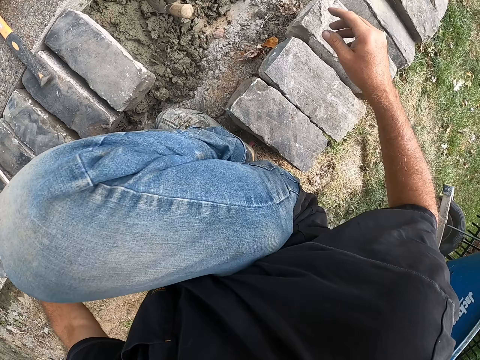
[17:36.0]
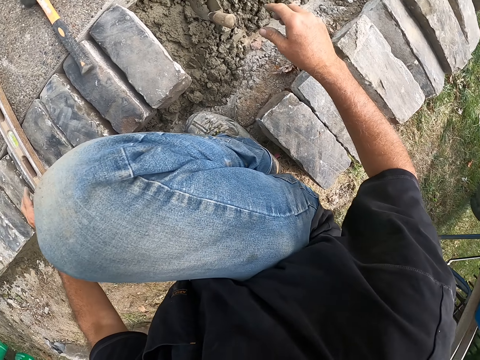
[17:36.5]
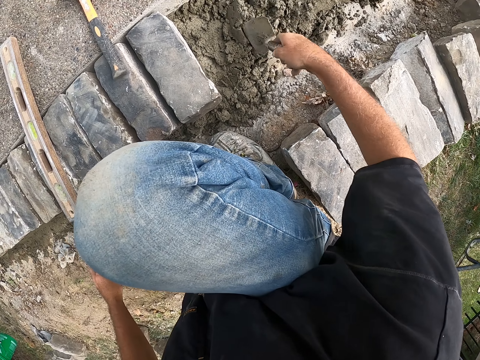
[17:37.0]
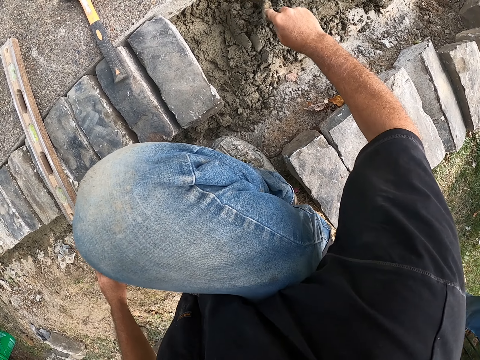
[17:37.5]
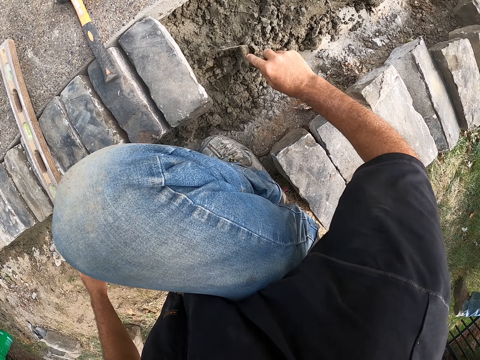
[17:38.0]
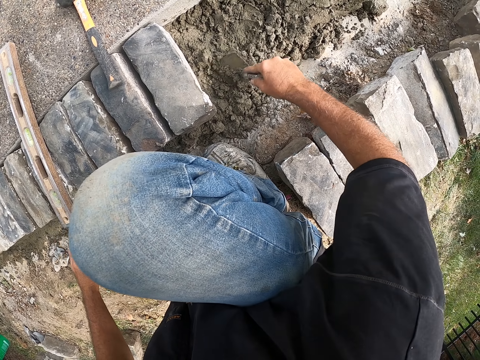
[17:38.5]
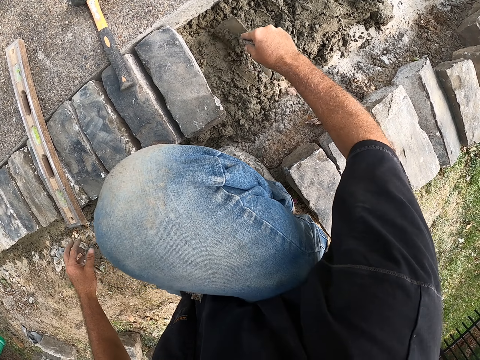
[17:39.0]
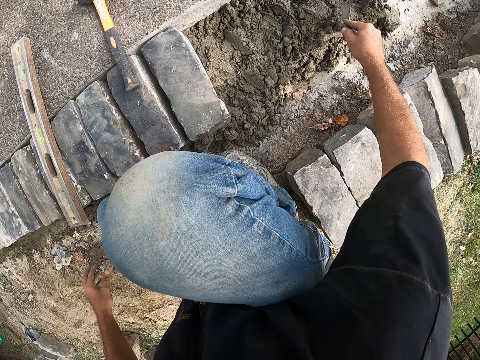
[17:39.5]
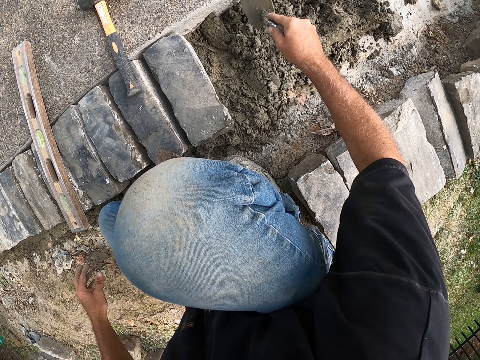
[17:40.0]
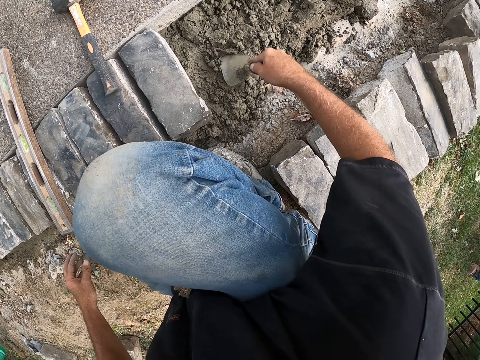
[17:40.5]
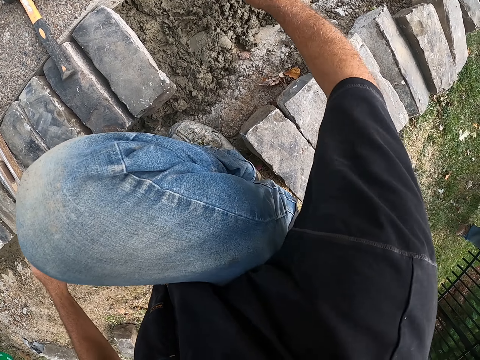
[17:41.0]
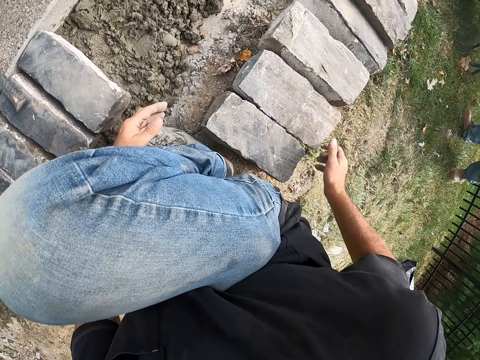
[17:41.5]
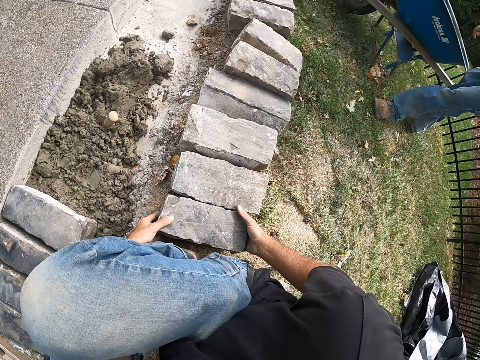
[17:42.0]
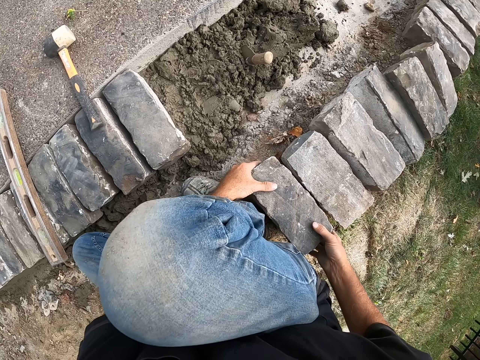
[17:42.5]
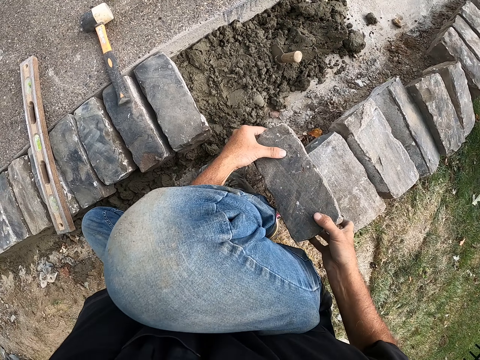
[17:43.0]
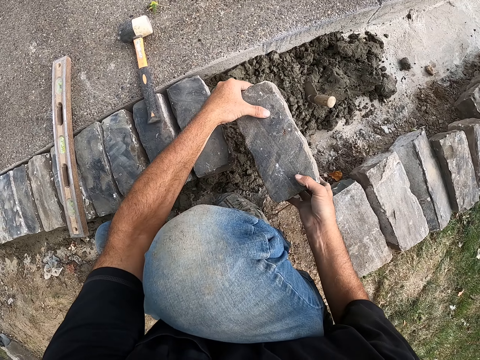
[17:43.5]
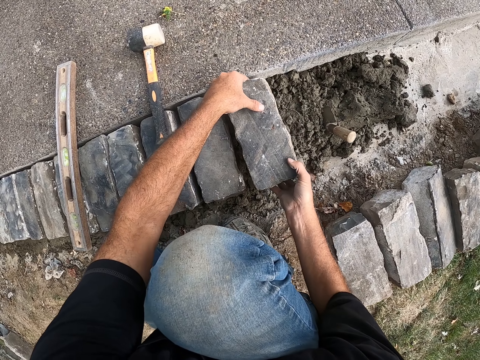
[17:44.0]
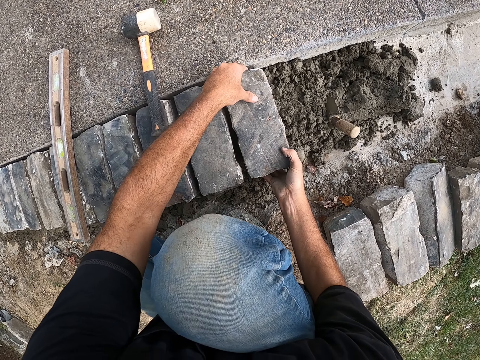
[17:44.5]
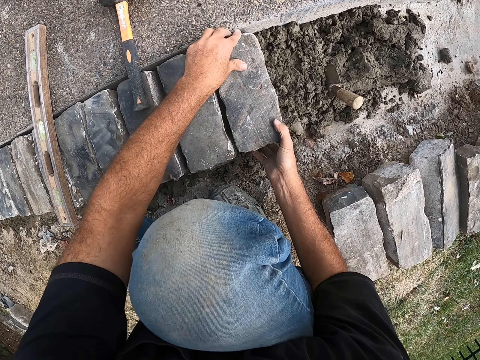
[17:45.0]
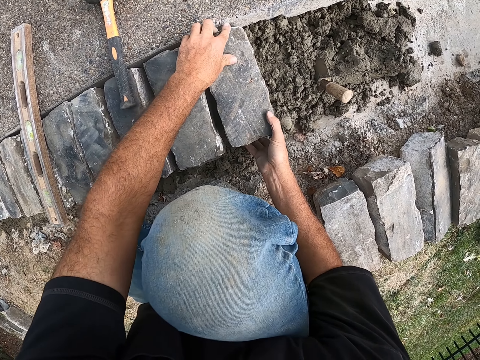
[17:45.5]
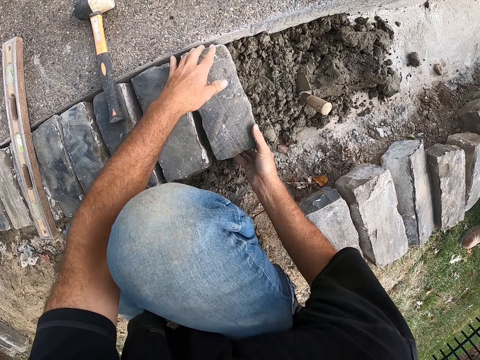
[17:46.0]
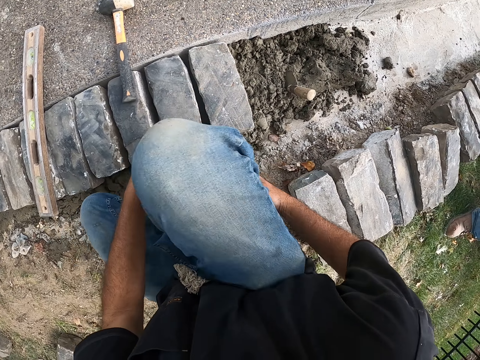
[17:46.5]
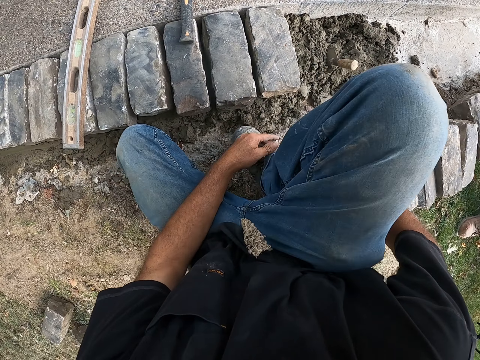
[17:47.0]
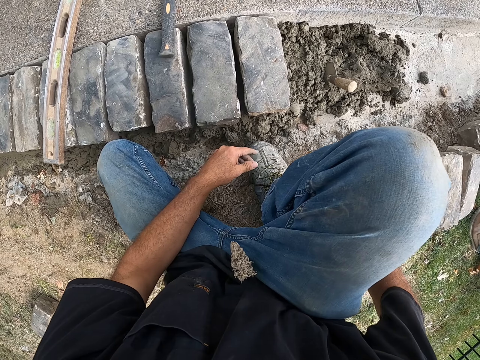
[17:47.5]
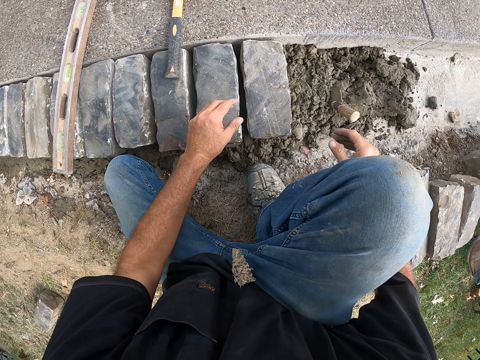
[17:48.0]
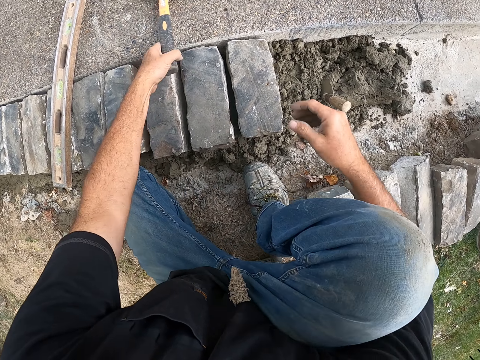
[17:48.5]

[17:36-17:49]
The camera wearer looks around a construction site. They mix cement on the ground. A man drives a wheelbarrow. The camera wearer picks up a block from the ground. They adjust the block on the ground. They look around the construction site.

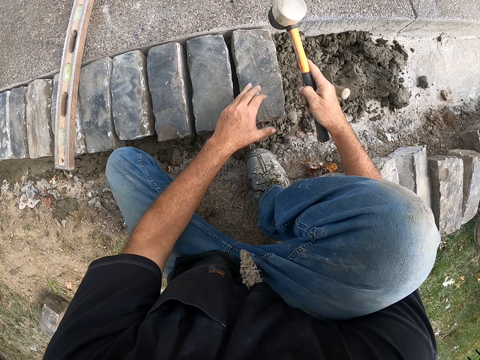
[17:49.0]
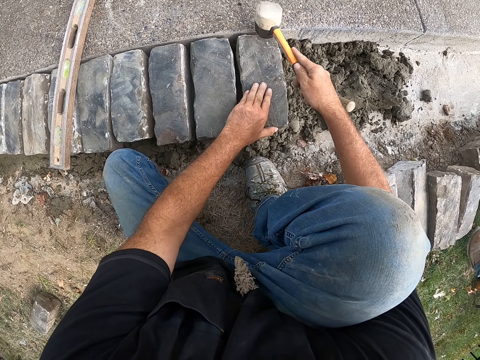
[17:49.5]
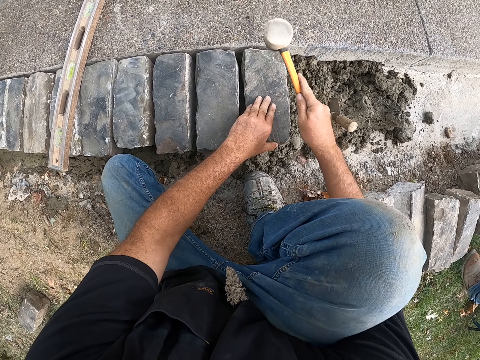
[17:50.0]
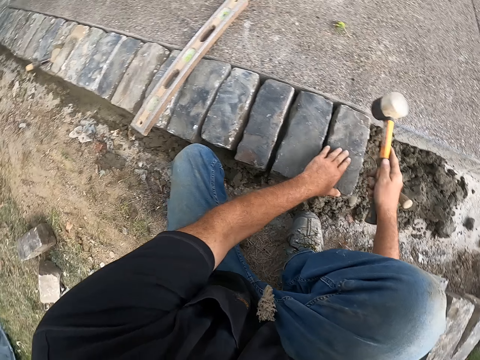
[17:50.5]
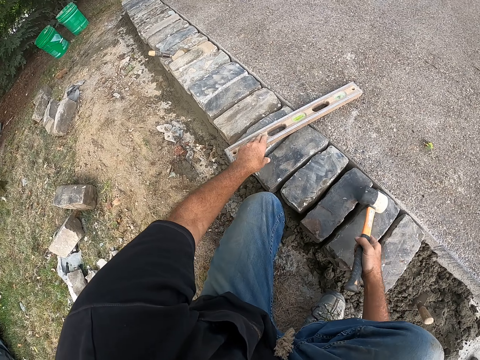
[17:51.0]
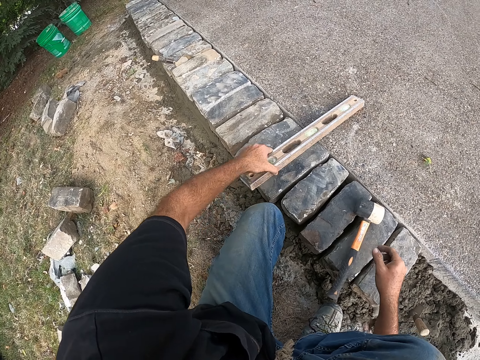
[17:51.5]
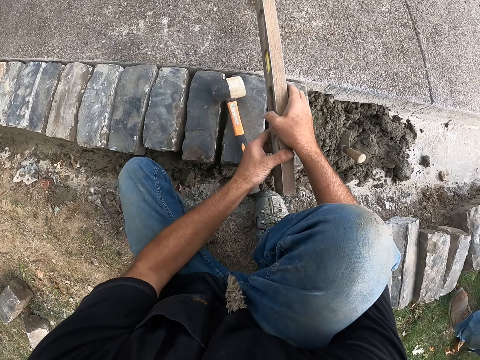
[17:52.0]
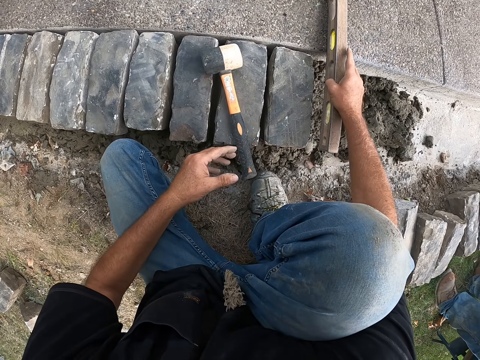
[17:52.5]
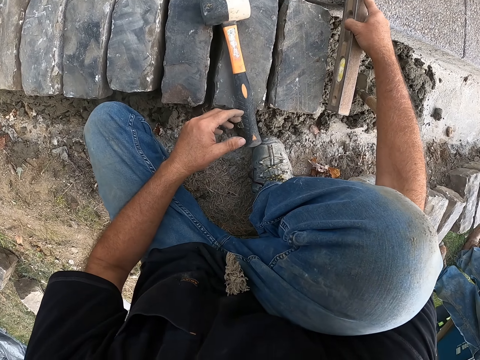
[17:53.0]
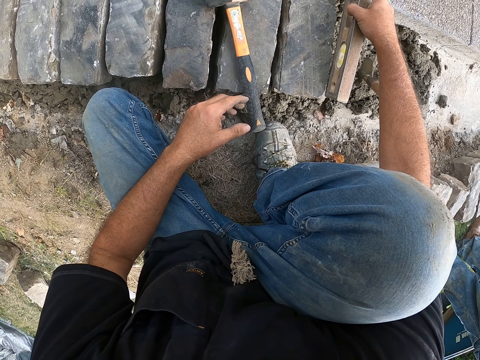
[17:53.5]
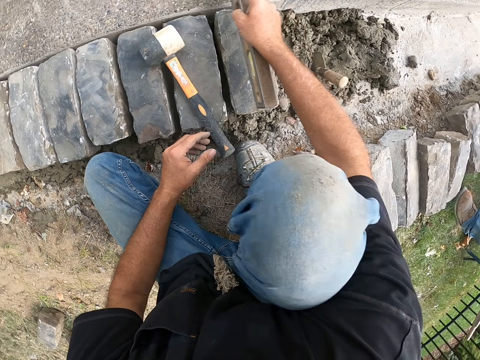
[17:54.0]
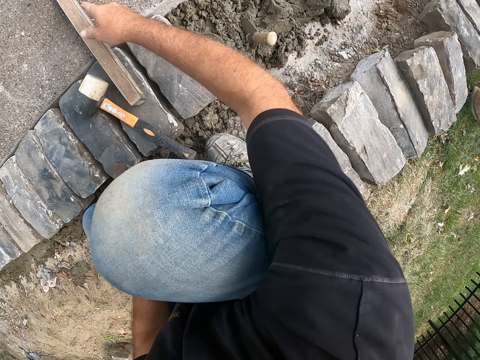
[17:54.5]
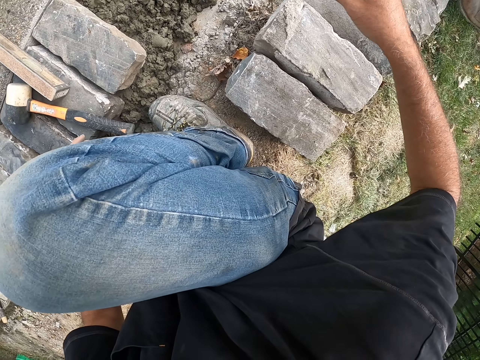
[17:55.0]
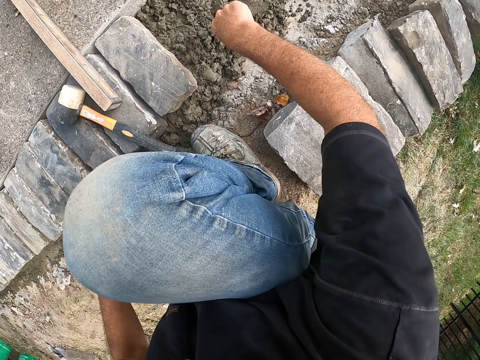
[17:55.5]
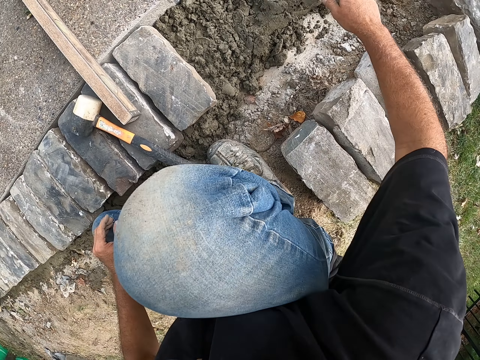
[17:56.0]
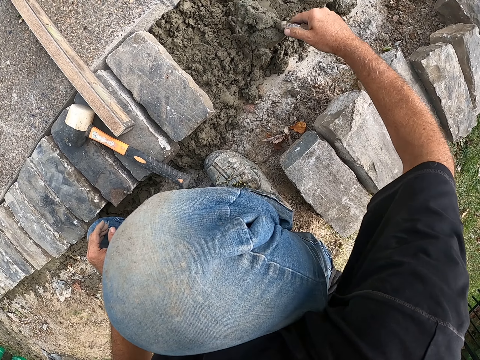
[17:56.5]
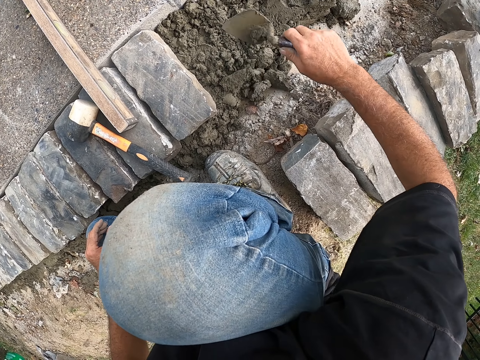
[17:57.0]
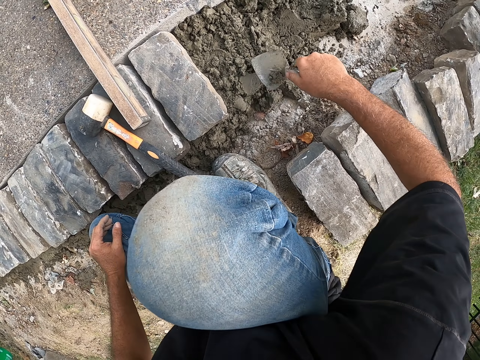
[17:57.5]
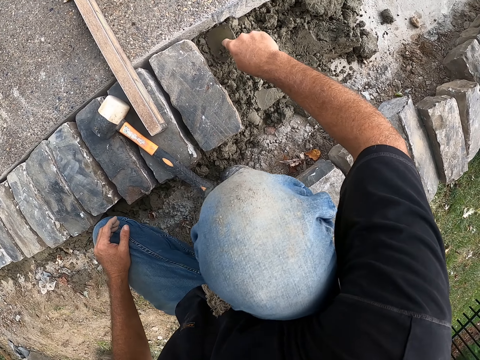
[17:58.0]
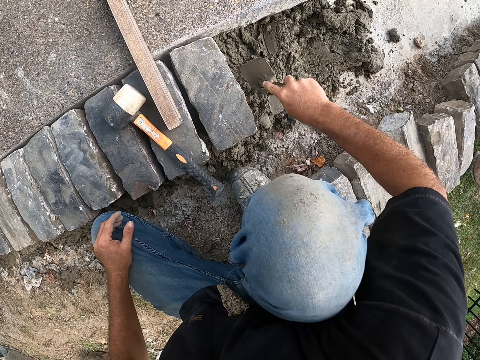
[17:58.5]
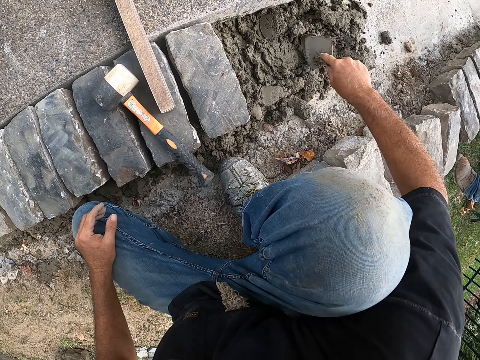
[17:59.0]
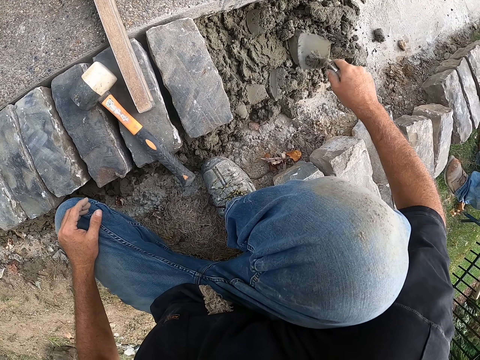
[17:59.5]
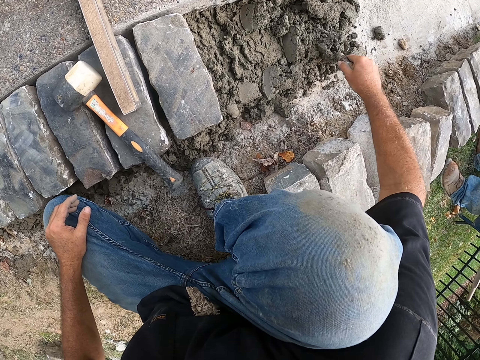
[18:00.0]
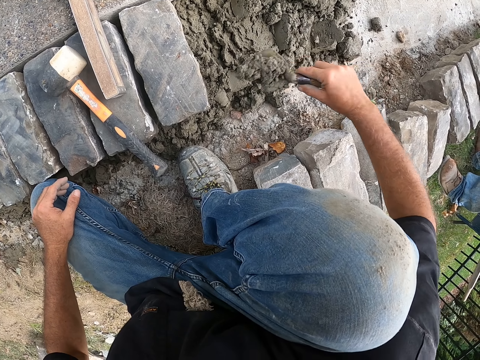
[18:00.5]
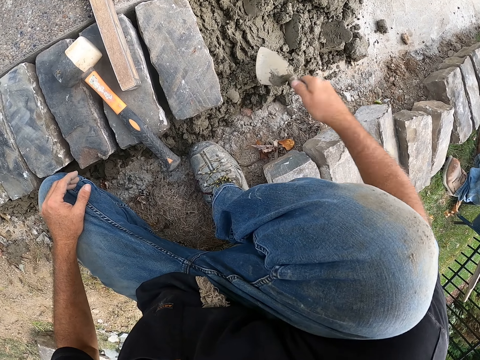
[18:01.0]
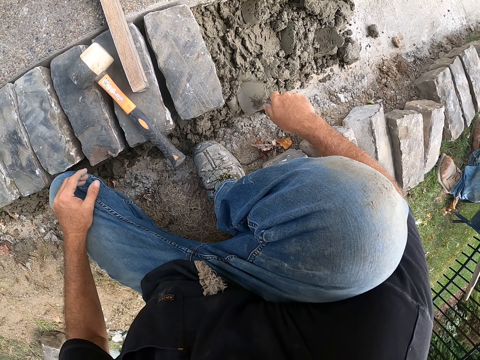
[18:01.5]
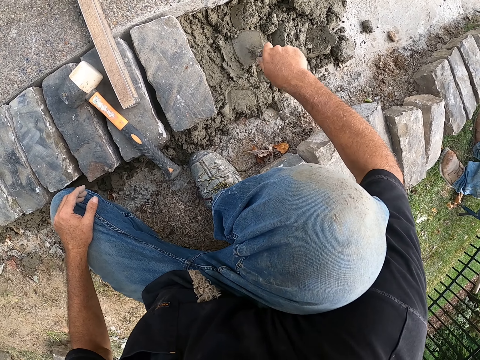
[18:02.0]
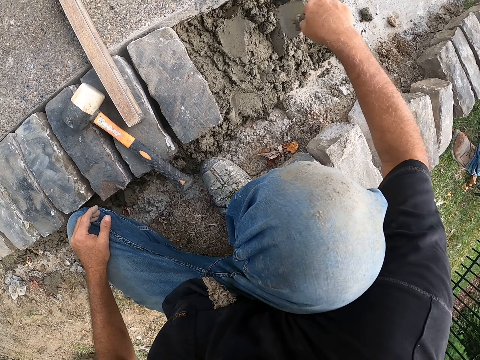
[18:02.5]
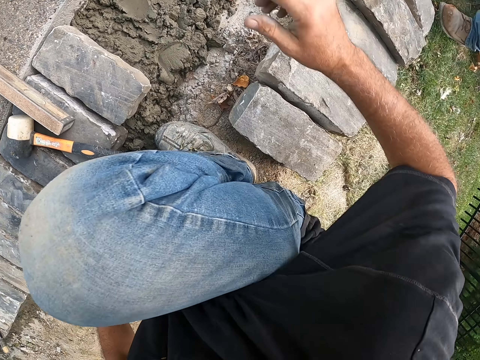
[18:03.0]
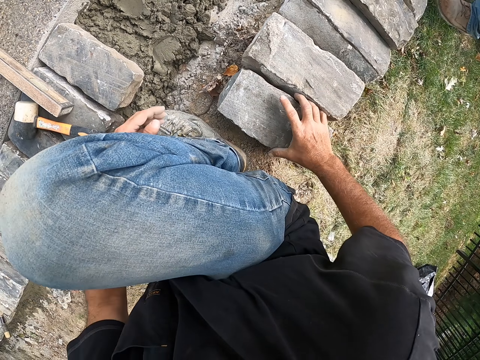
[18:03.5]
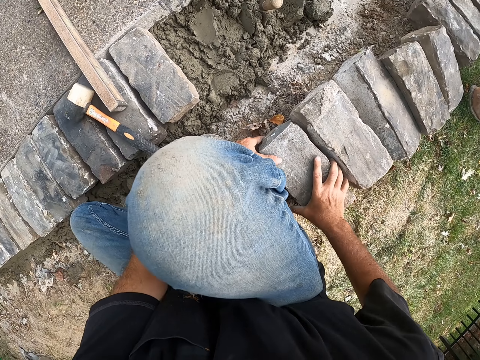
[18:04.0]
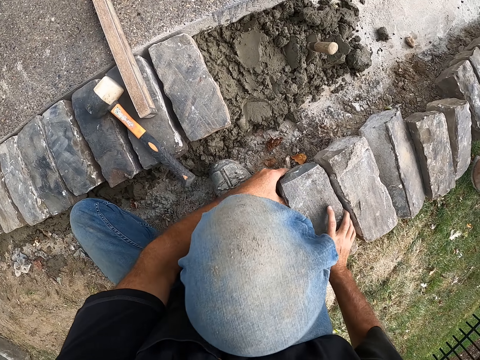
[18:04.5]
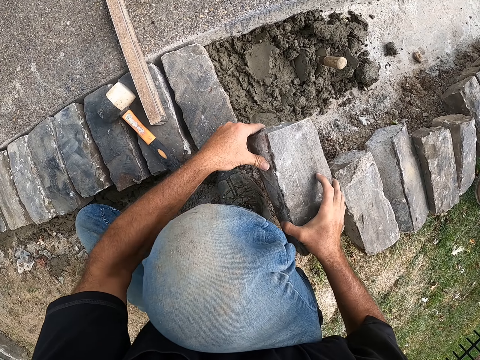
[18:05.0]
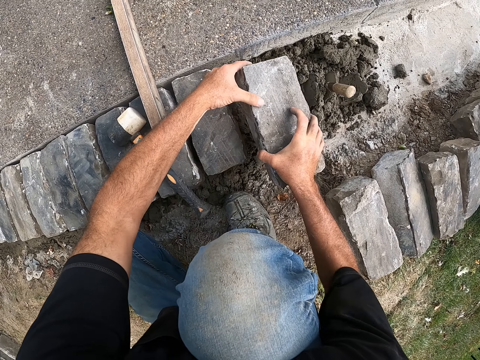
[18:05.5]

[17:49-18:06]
The camera wearer picks up a hammer. They hit a block with the hammer. They put down the hammer on the ground. They measure the block with a meter level. They put down the meter level on the ground. They mix cement on the ground. They pick up a block from the ground.
